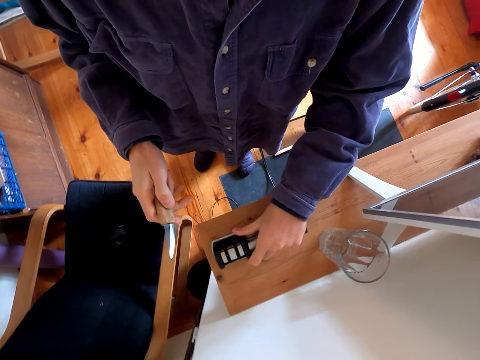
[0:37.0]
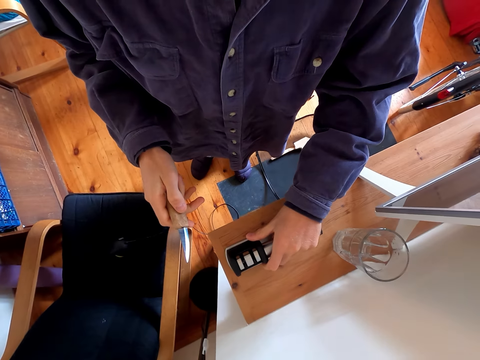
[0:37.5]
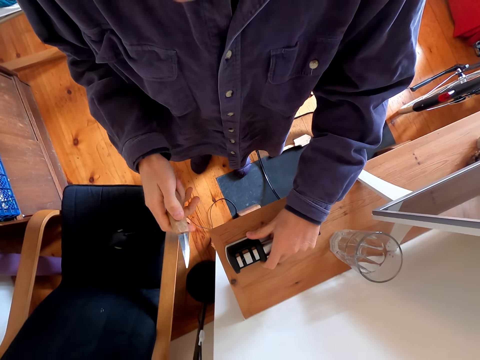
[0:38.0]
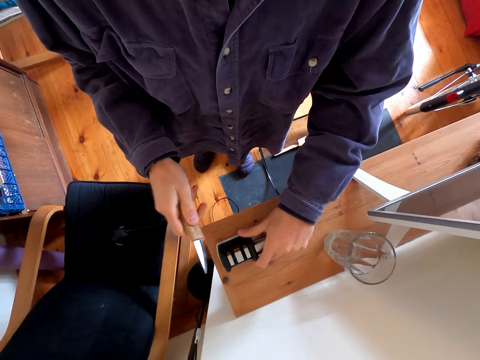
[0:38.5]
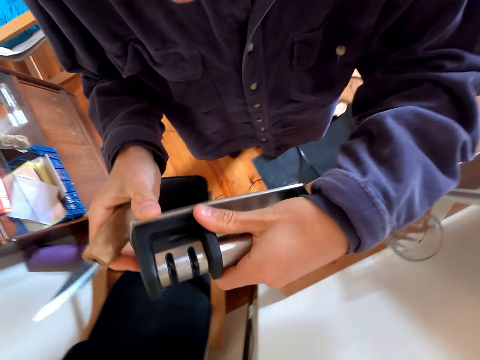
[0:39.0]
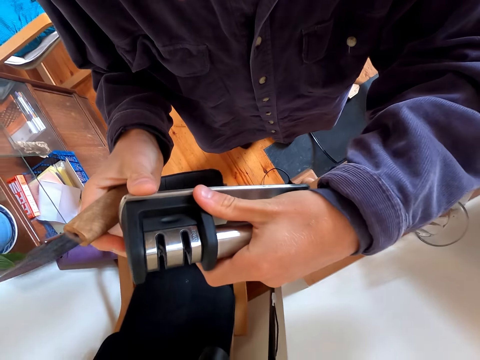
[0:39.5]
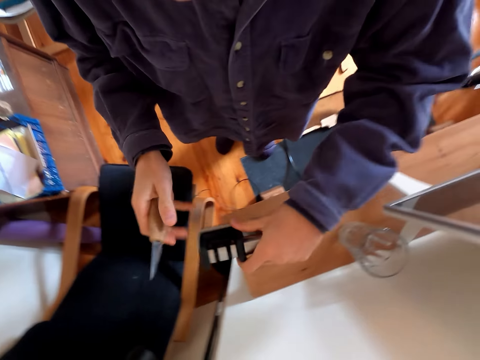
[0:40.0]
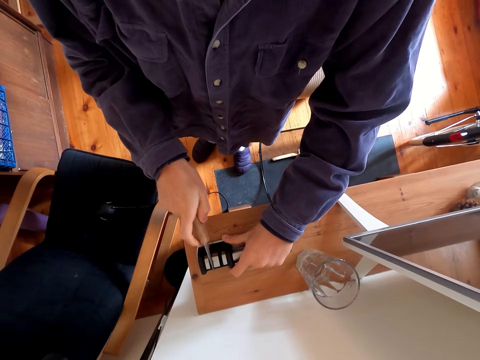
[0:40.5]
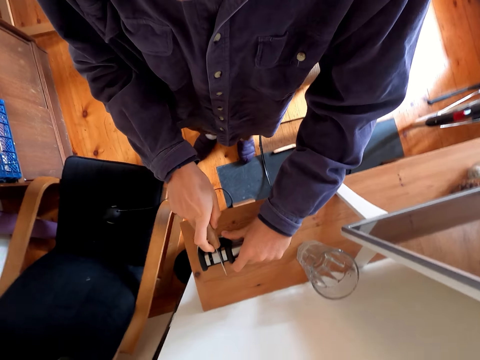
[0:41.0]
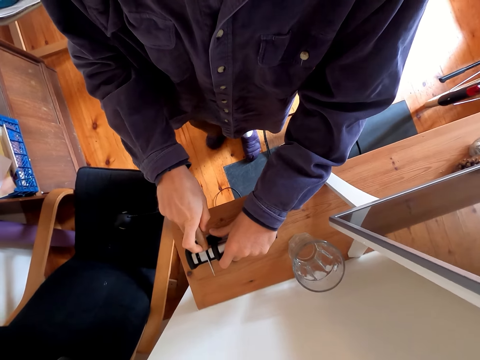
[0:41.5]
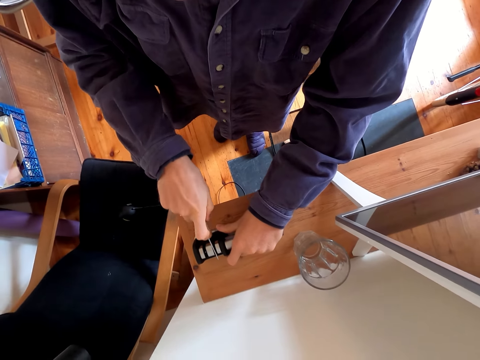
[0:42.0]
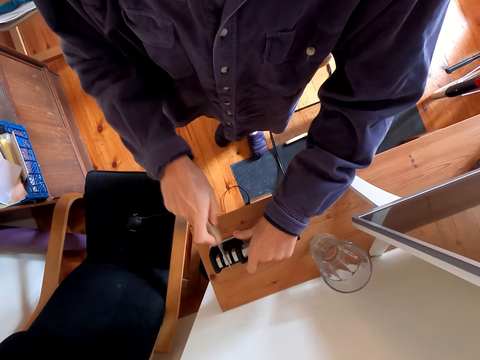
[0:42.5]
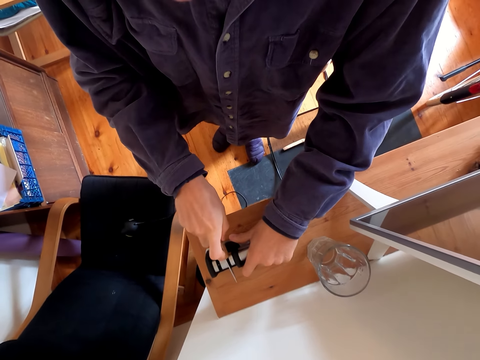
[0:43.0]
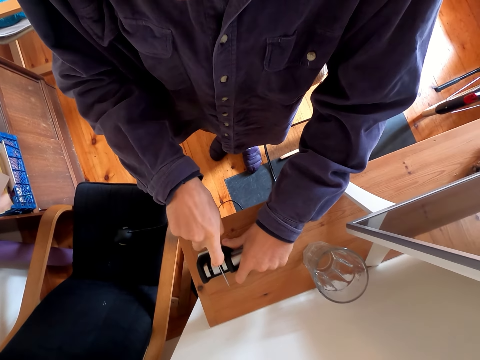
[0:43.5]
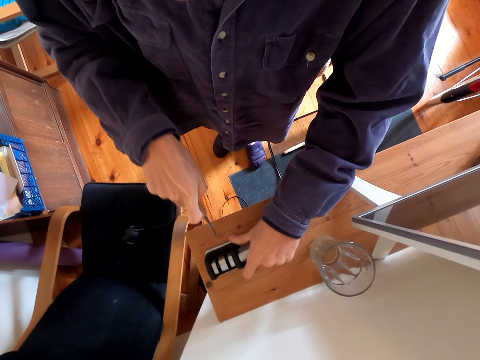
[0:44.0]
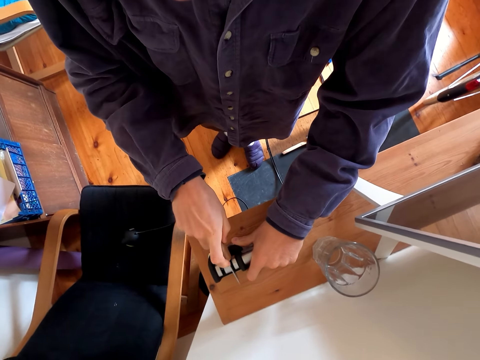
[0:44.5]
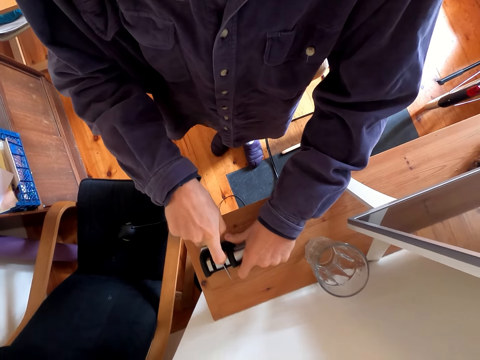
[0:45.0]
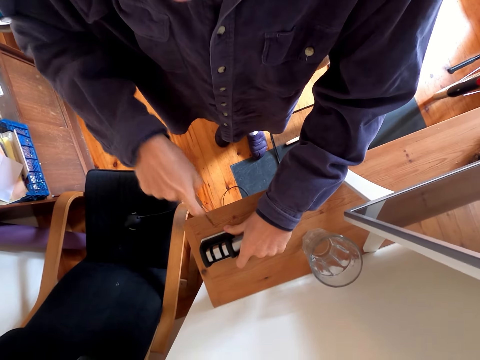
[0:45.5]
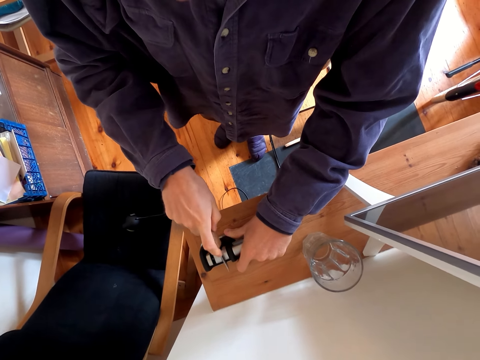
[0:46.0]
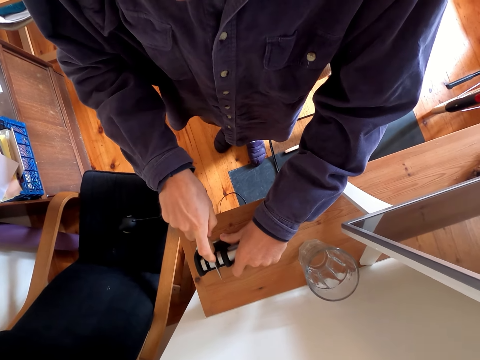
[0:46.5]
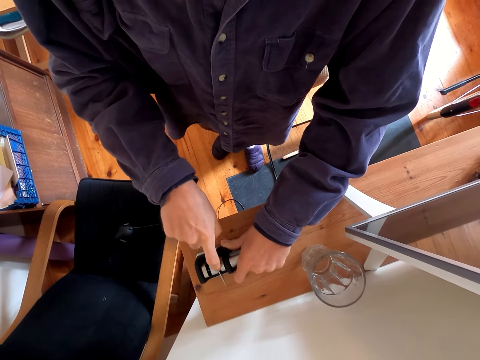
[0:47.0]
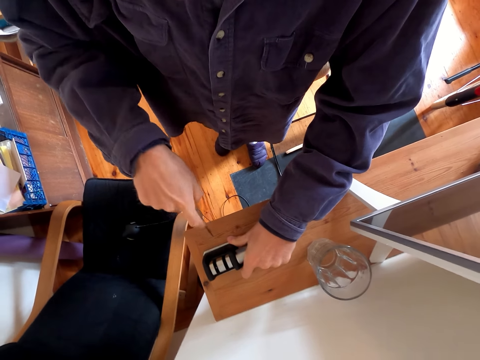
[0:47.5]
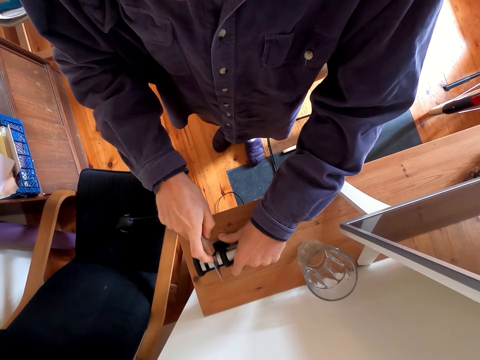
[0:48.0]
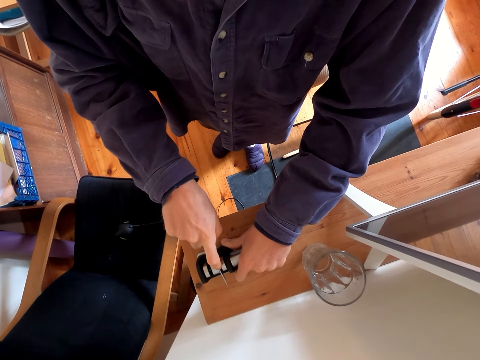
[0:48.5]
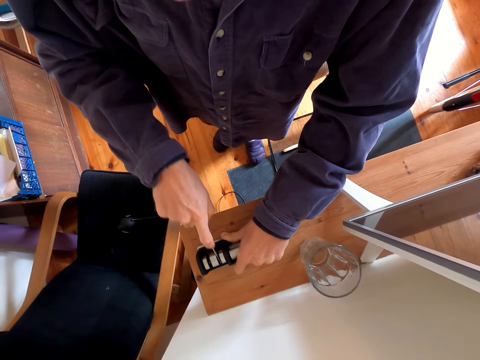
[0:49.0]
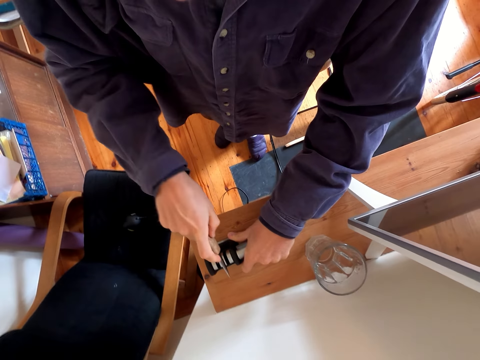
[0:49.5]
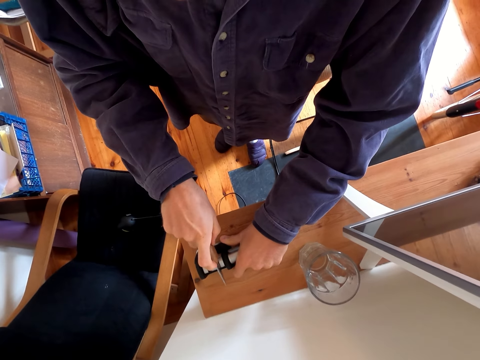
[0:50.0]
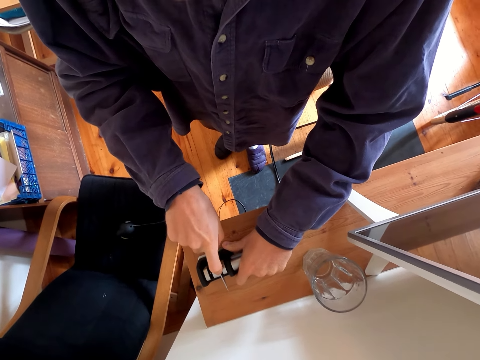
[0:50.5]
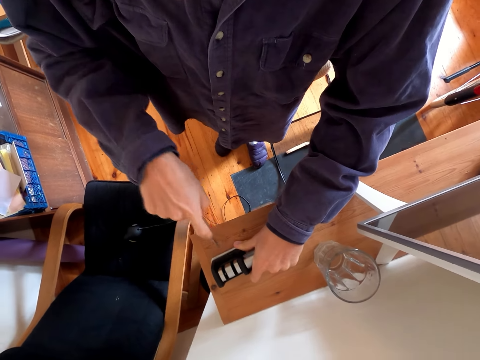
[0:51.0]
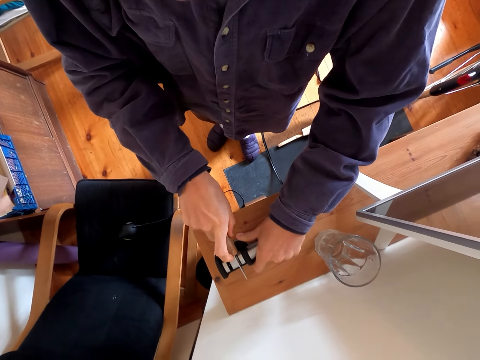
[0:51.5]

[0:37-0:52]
The camera wearer puts something on the timber. They stare at something. They put the knife on the grinder. They grind the knife. They cut something.

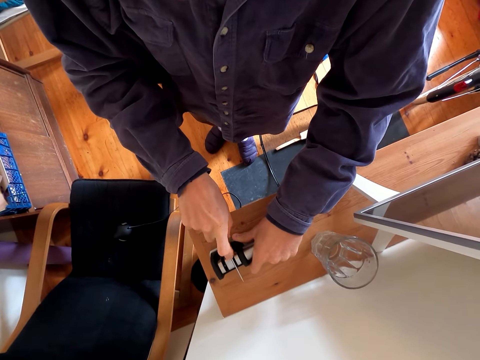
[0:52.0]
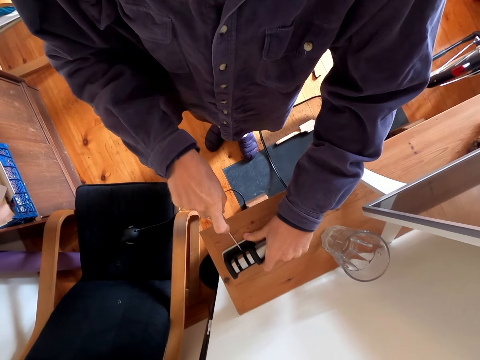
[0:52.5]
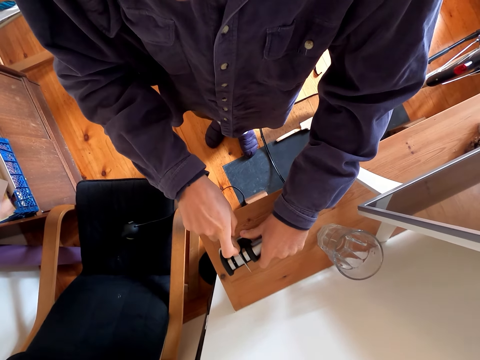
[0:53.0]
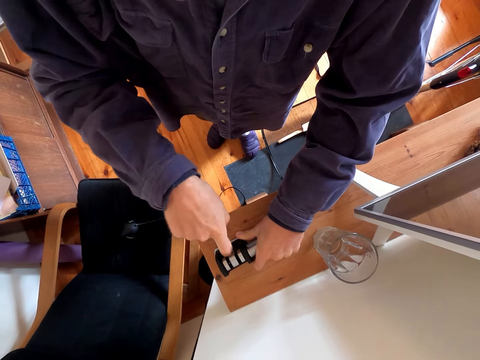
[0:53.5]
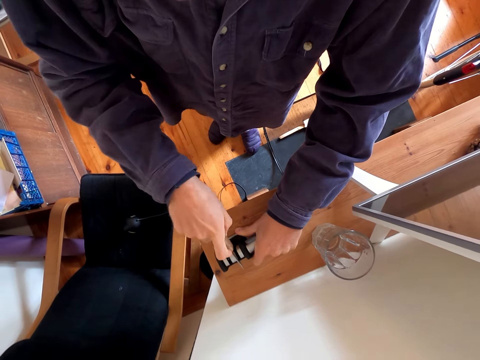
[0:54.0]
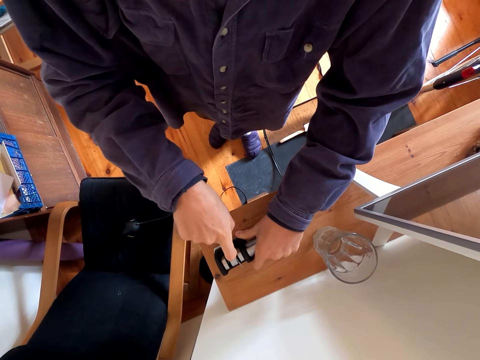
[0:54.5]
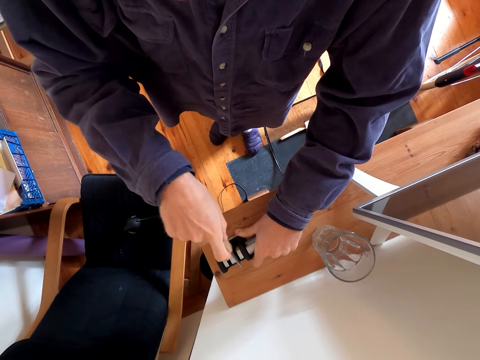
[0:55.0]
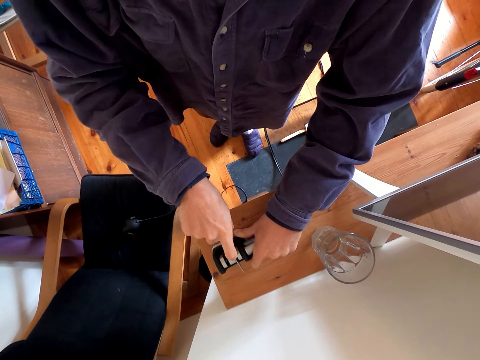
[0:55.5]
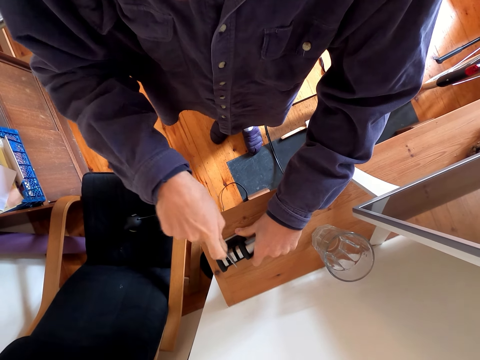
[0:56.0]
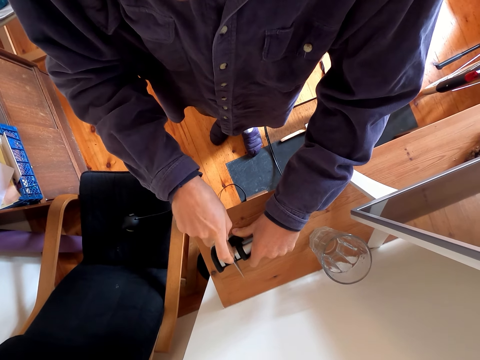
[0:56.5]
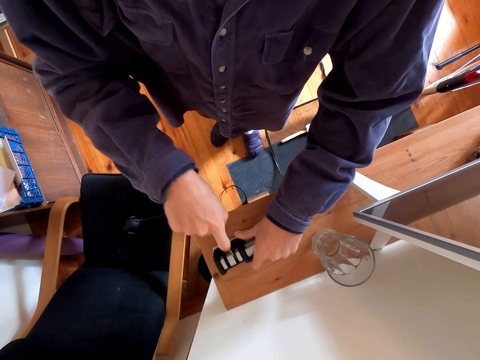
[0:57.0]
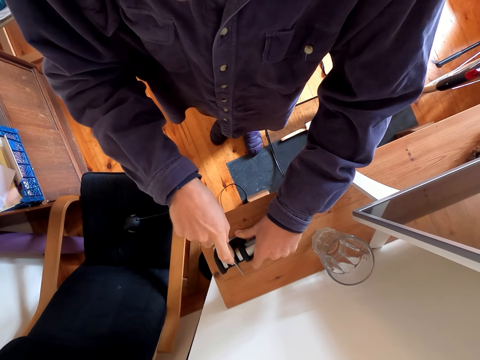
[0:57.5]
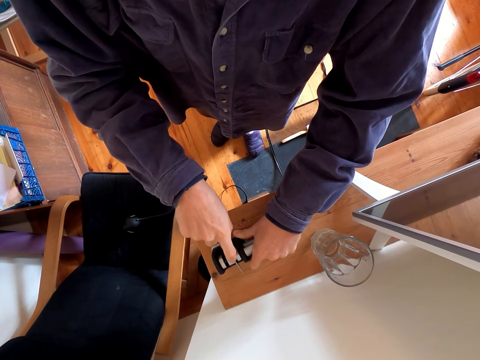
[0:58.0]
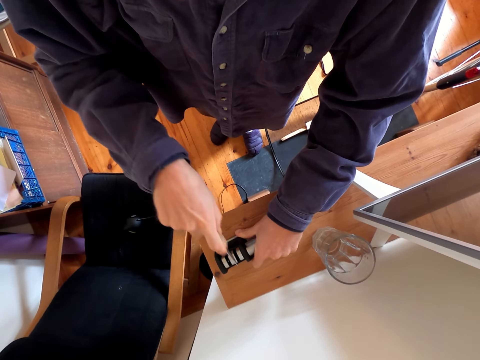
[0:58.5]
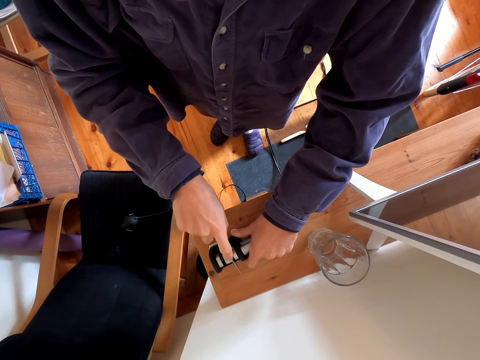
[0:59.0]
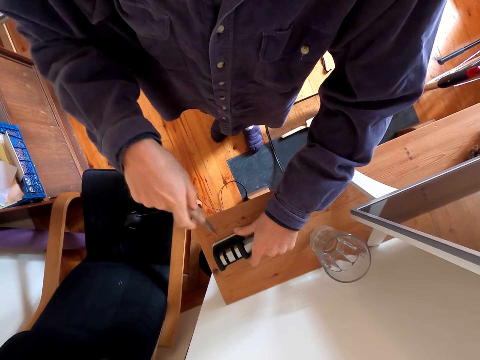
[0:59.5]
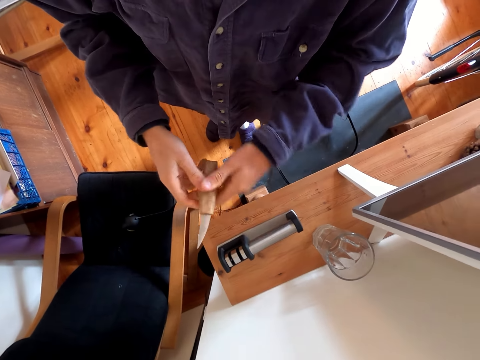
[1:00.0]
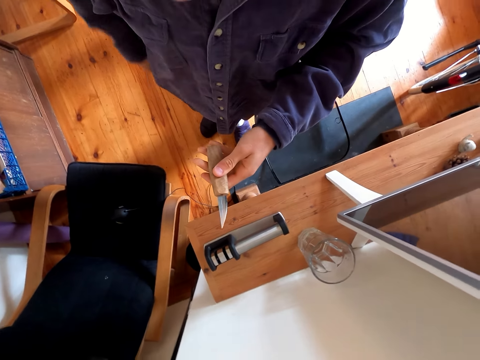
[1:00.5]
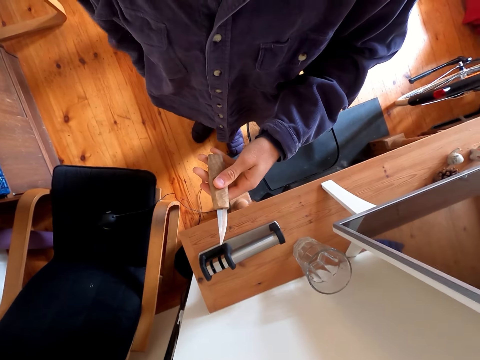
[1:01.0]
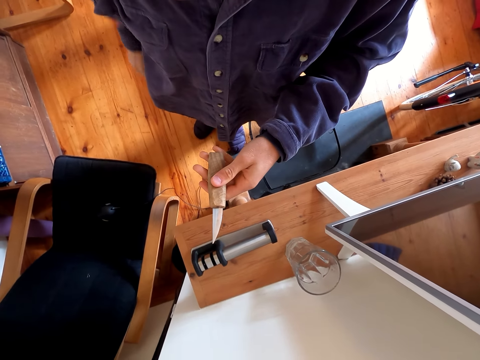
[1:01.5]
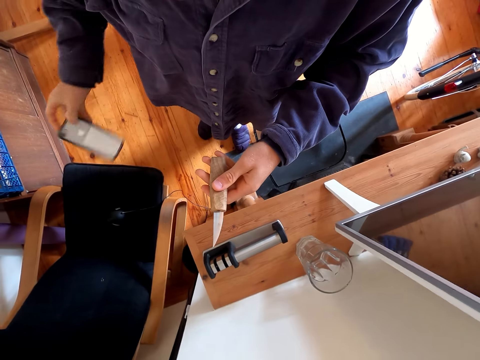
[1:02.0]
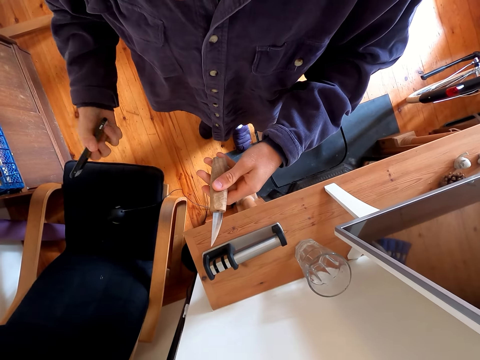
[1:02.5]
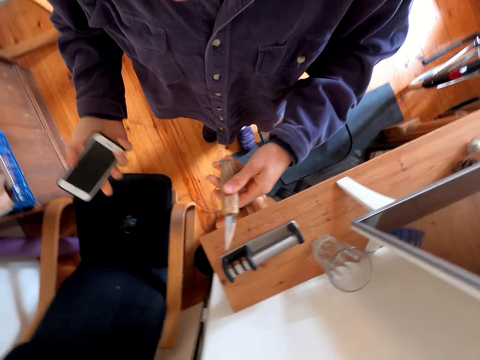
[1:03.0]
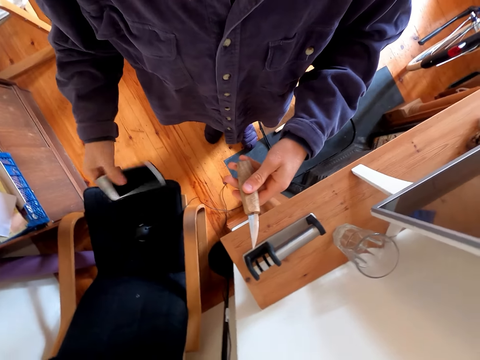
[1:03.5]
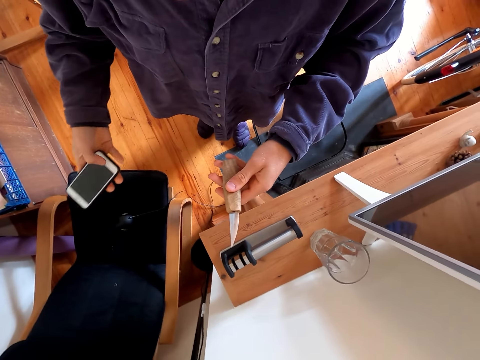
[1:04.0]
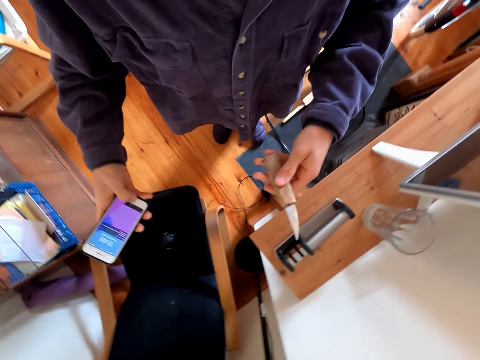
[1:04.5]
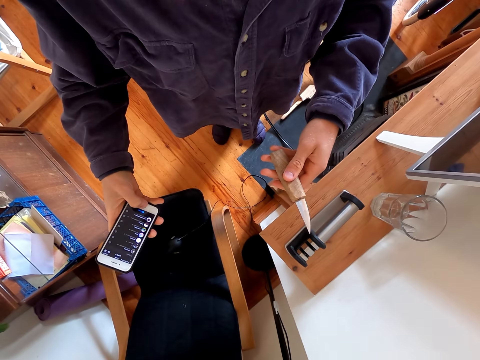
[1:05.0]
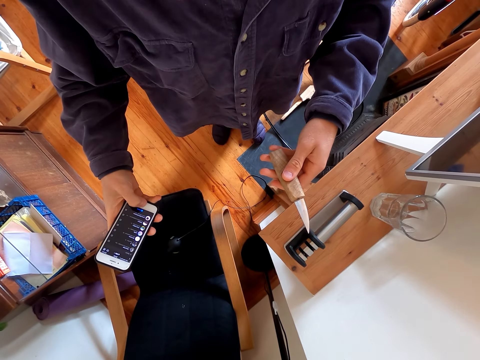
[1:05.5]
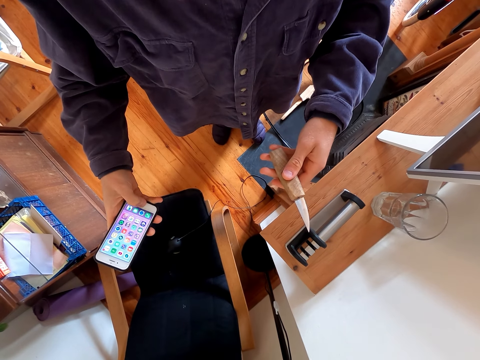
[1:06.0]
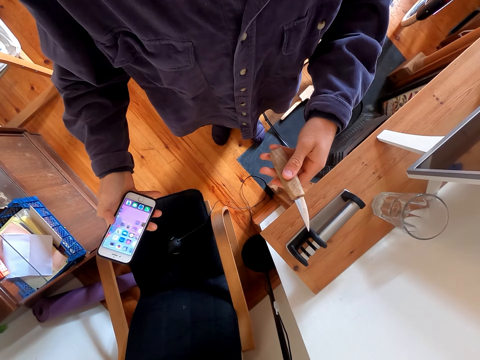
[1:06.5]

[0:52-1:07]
The camera wearer touches his pocket. He removes the cellphone from the pocket. He scrolls on his cellphone.
